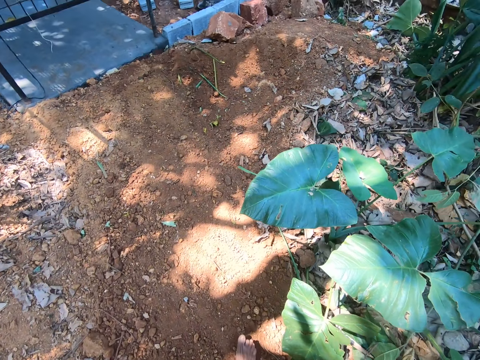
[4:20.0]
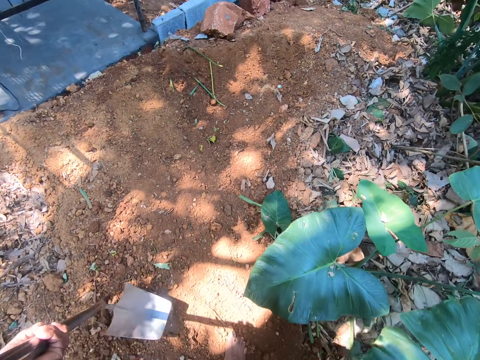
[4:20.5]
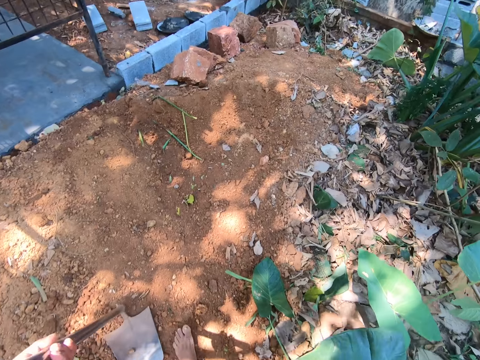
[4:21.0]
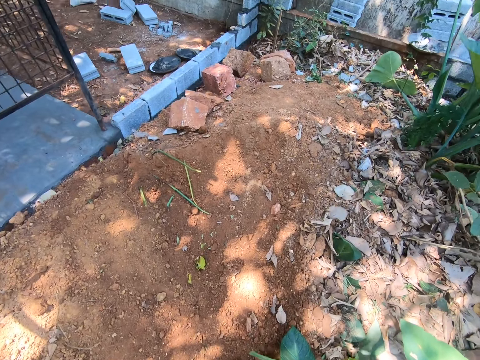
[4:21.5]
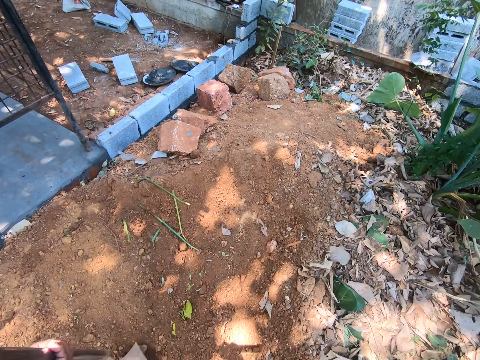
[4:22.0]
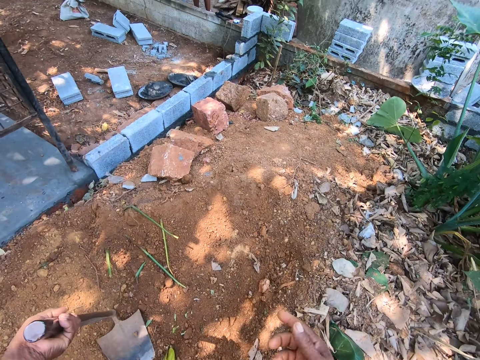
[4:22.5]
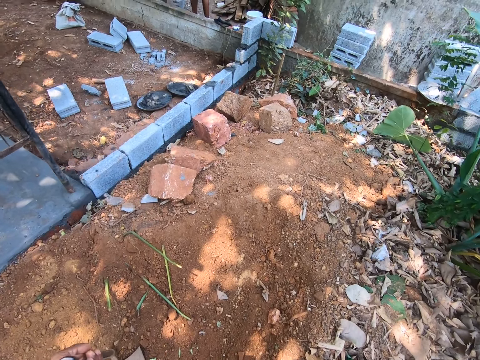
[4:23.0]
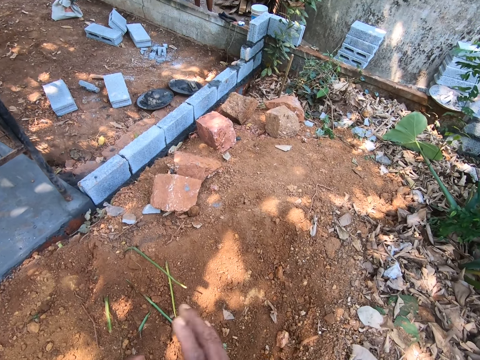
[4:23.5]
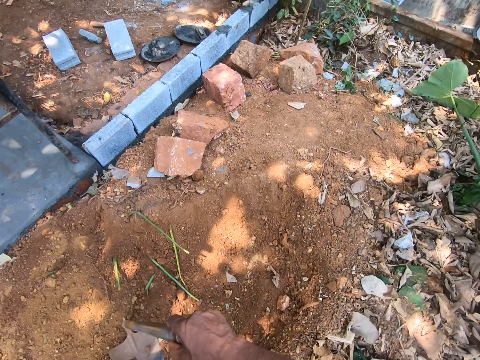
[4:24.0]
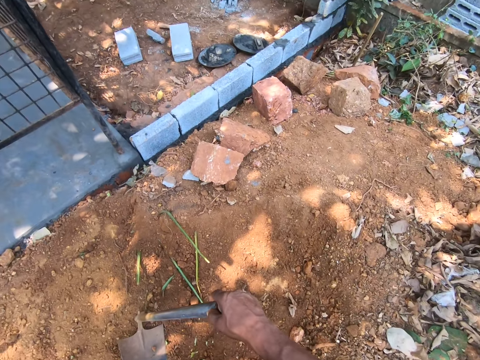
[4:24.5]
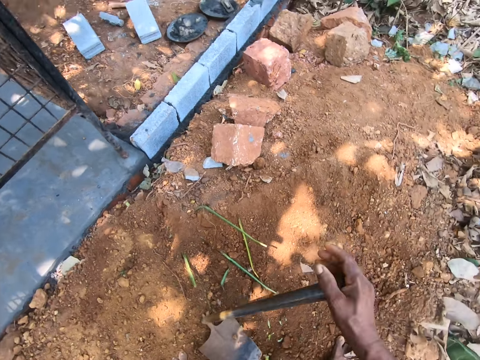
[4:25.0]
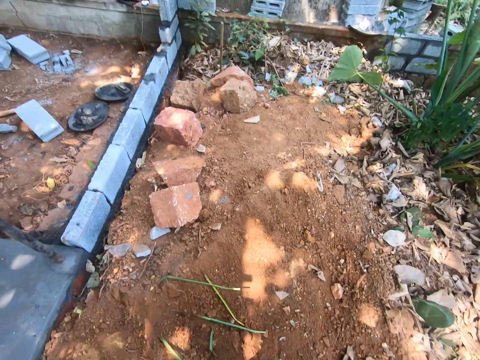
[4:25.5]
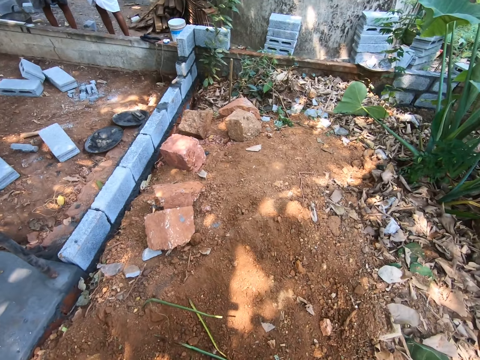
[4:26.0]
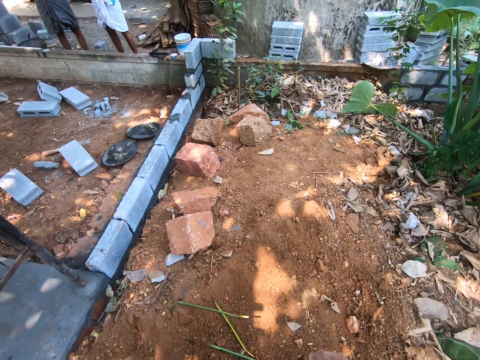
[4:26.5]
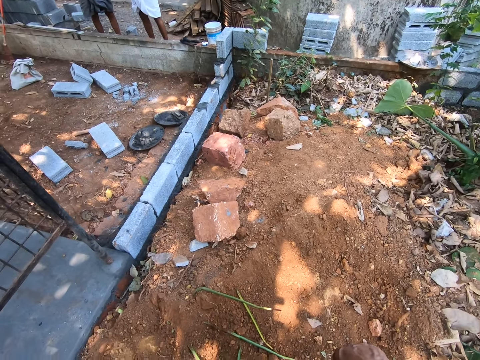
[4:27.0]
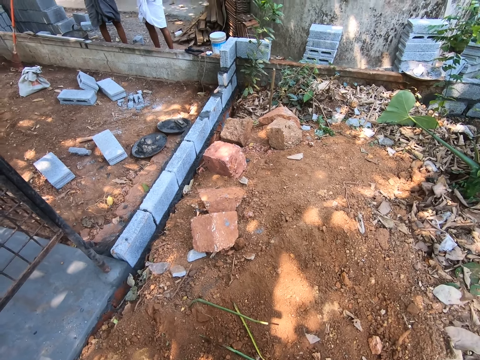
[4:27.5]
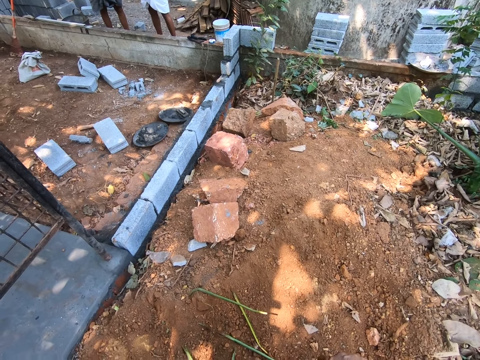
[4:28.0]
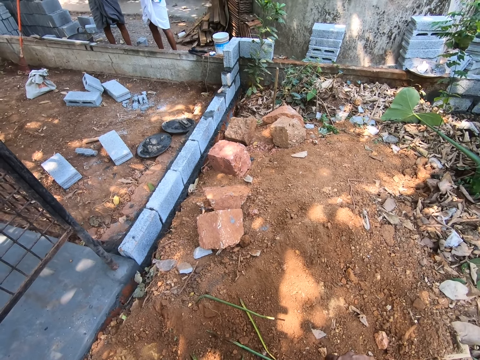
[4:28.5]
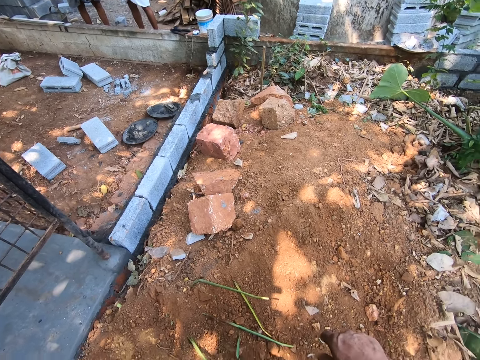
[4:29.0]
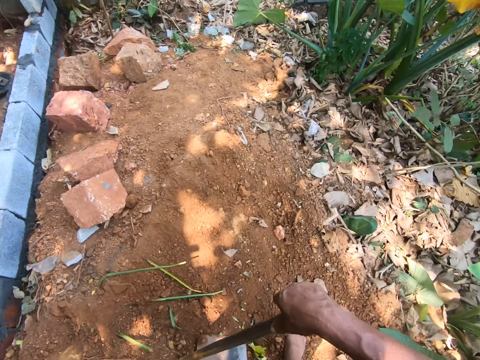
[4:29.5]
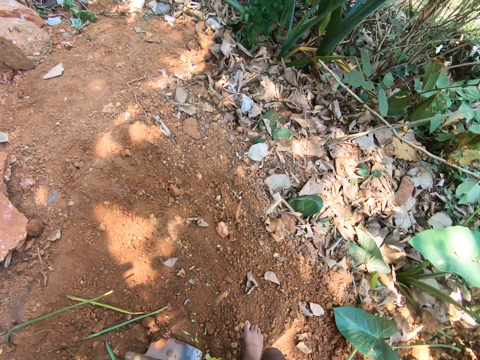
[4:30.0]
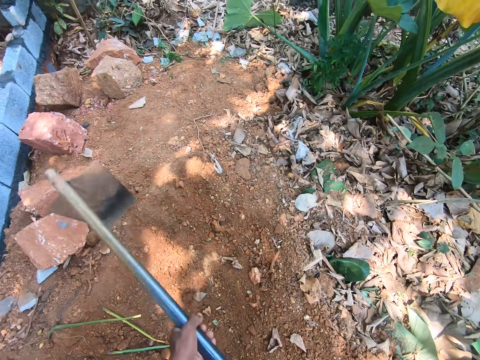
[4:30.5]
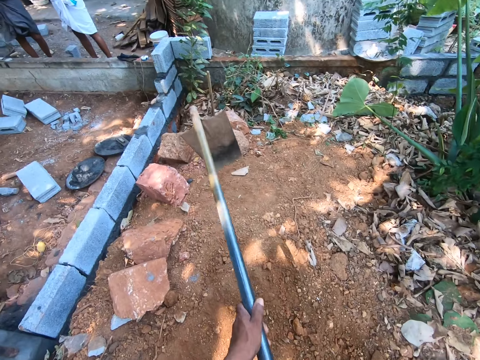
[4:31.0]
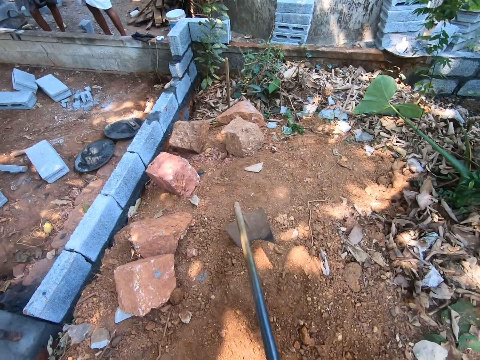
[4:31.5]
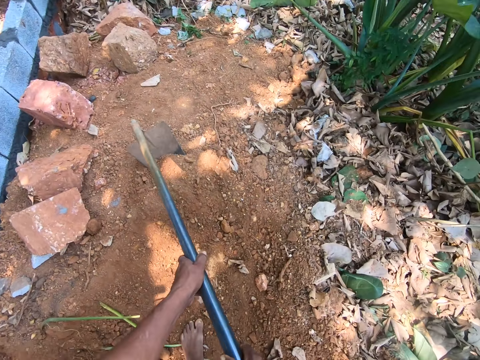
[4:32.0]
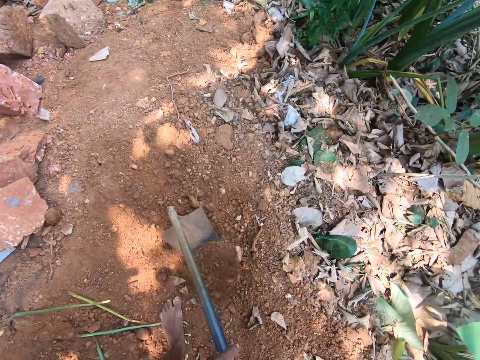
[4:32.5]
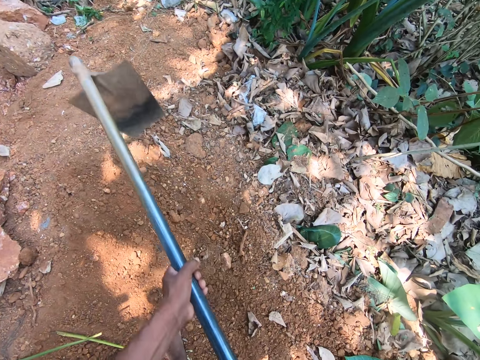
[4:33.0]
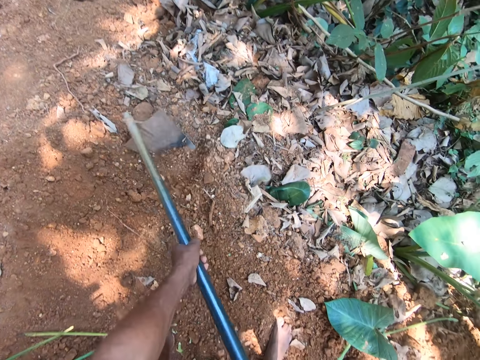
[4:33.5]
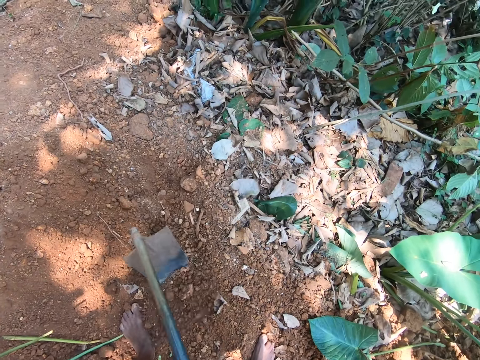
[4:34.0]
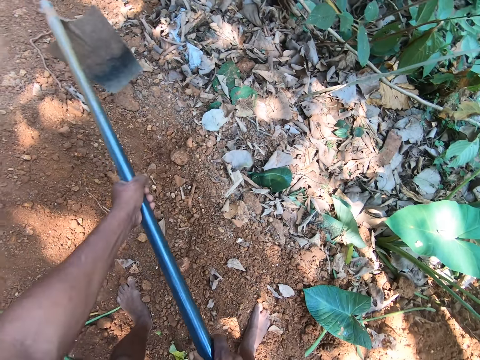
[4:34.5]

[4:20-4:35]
The camera wearer hits the grub hoe on the ground with his left hand. He interacts with a man and another man. He hits the grub hoe on the ground with his right hand. He passes the grub hoe from his left hand to his right hand. He holds the grub hoe with both hands. He hoes the ground with the grub hoe in both hands.

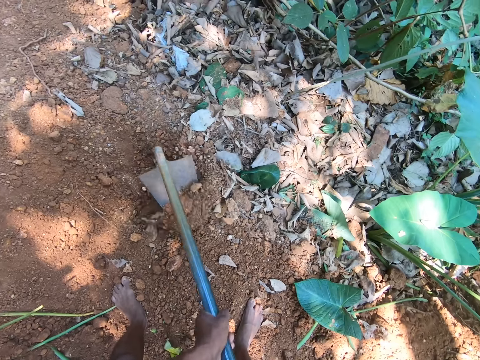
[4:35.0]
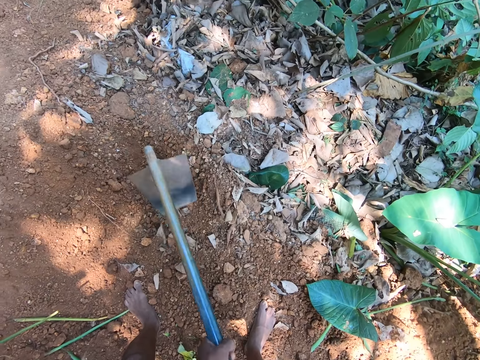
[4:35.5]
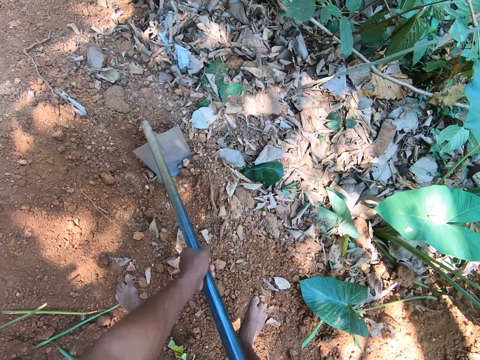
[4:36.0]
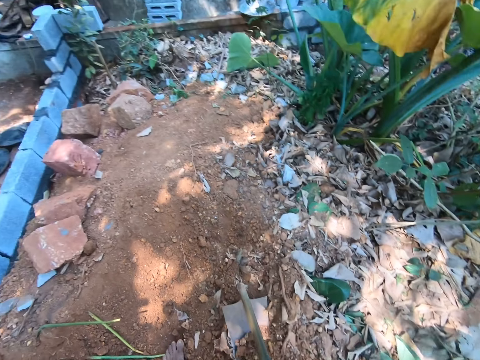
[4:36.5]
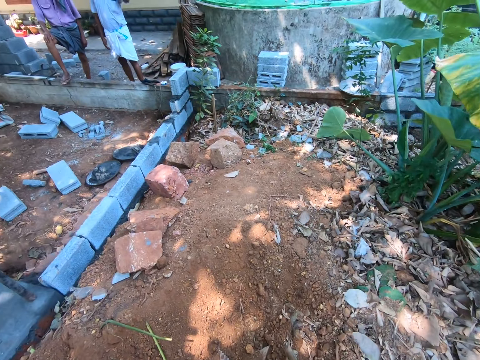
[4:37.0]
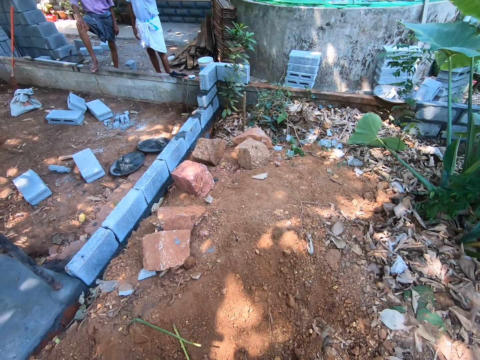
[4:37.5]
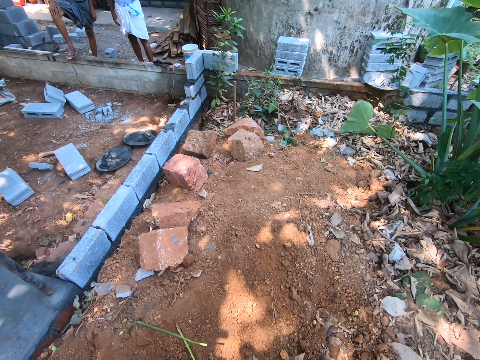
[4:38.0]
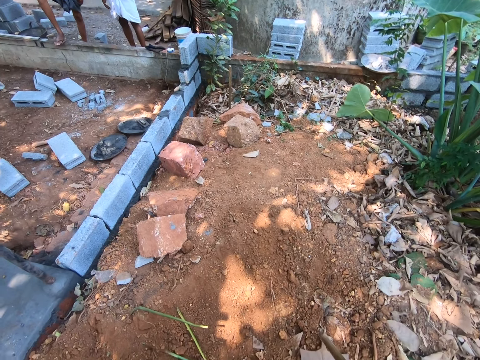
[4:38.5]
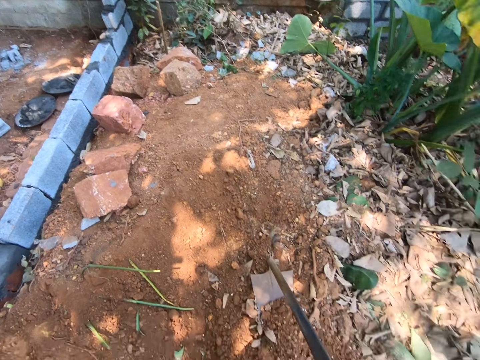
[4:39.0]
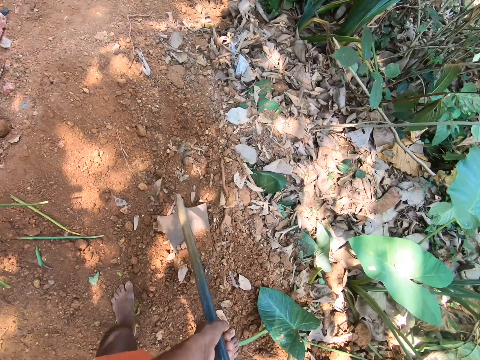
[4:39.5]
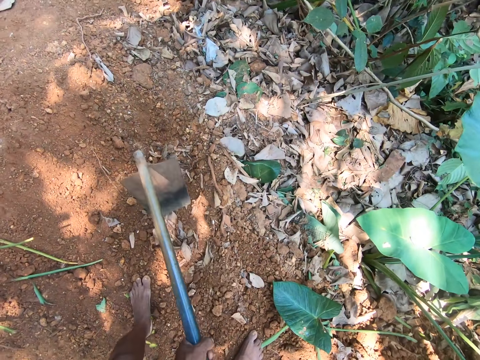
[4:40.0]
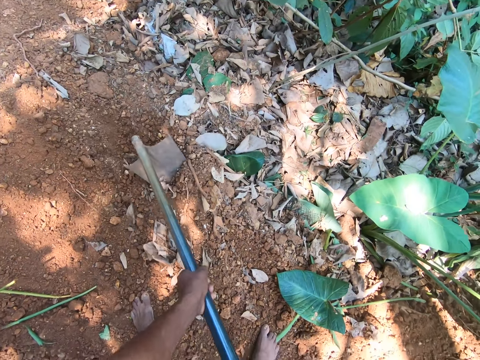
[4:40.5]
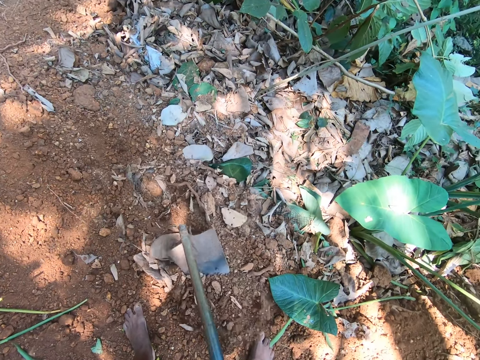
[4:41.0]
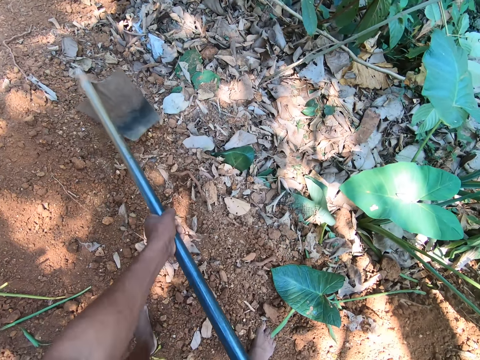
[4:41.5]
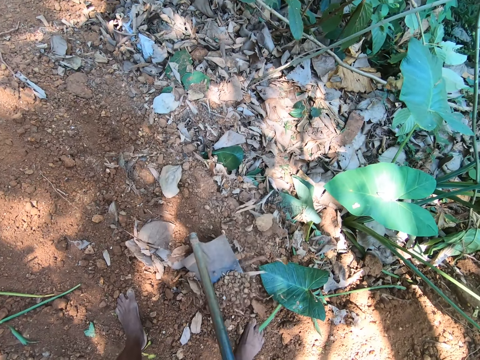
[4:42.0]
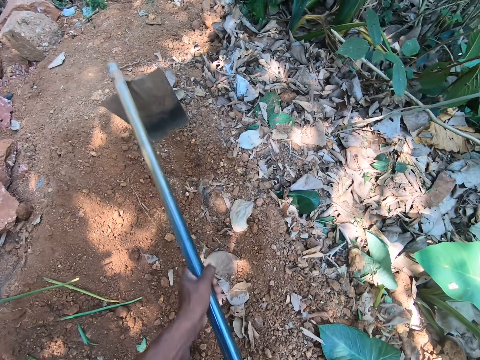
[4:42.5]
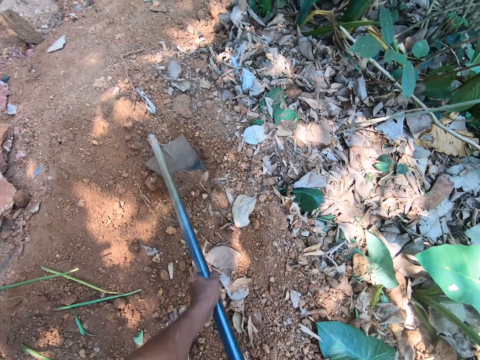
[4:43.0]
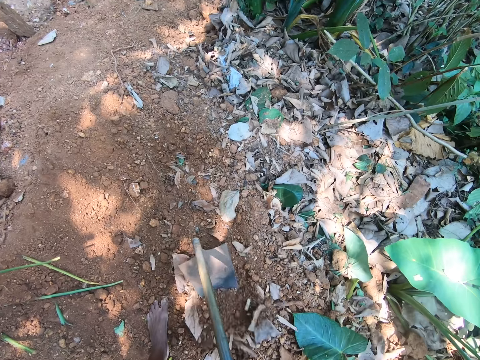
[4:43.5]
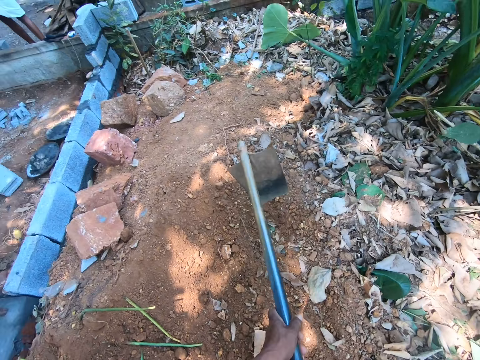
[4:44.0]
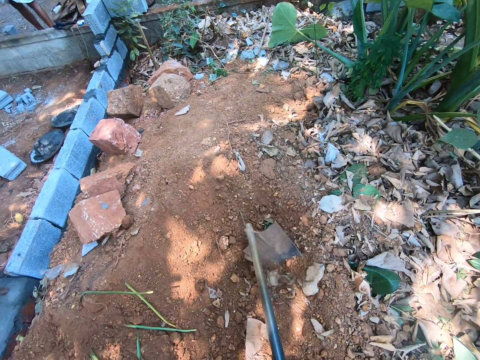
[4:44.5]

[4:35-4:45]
The camera wearer holds the grub hoe with both hands. They hoe the ground with the grub hoe in both hands.

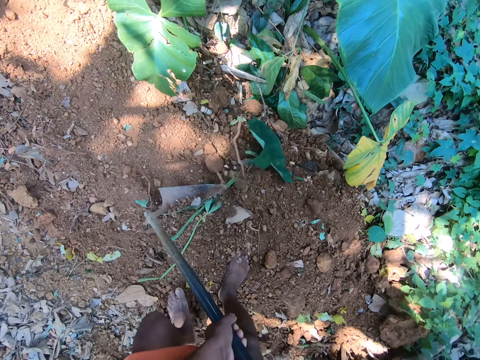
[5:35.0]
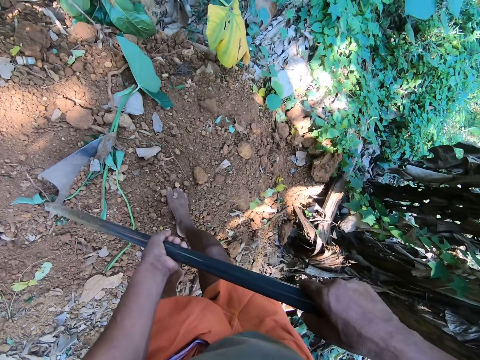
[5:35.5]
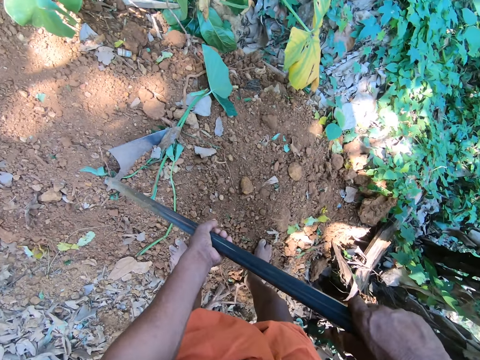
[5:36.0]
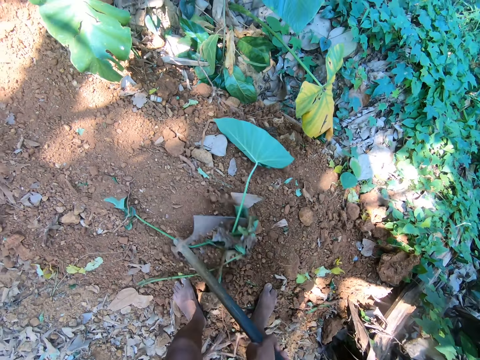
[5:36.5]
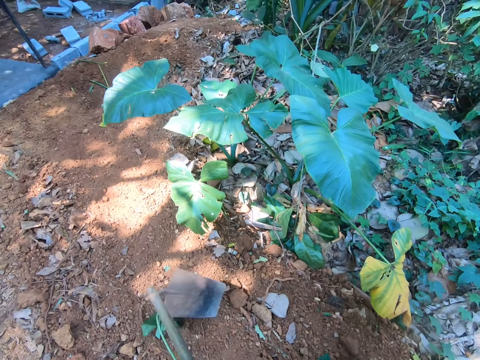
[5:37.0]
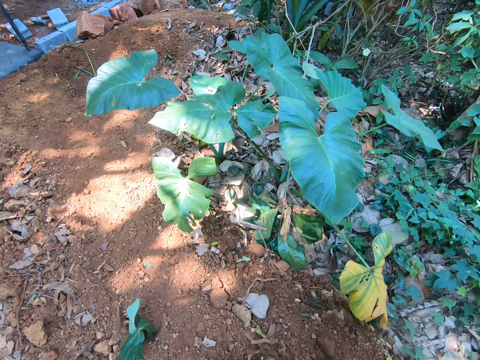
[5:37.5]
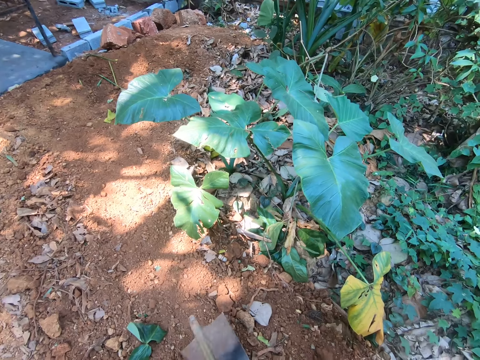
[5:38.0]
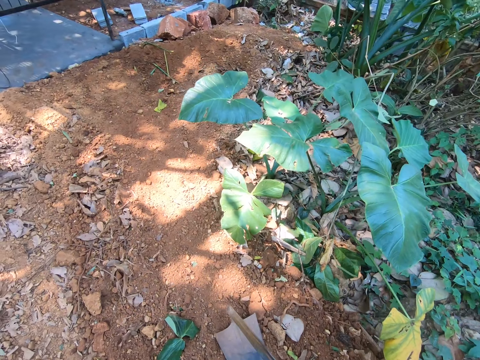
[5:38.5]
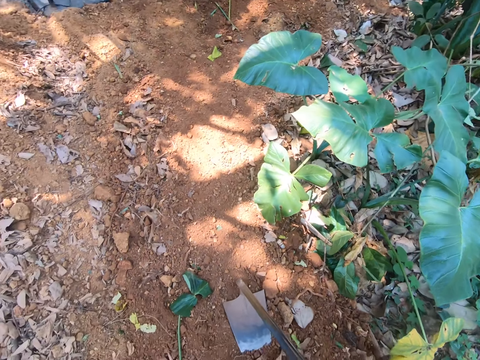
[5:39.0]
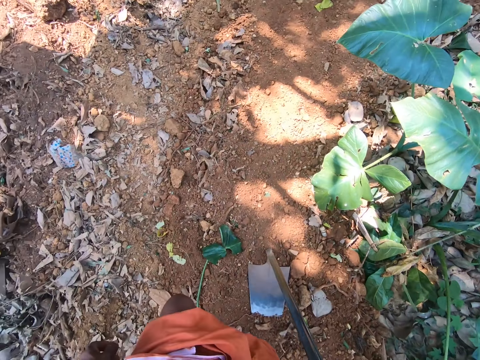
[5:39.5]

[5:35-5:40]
The camera wearer interacts with a man.
